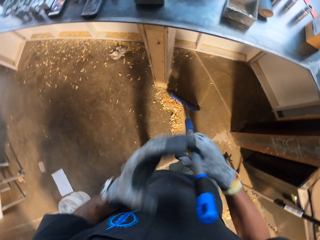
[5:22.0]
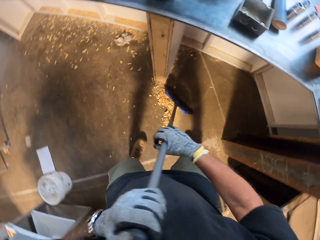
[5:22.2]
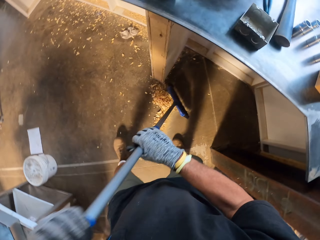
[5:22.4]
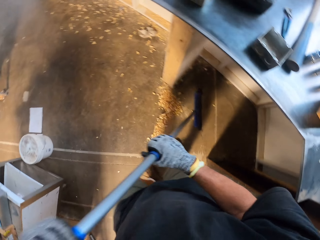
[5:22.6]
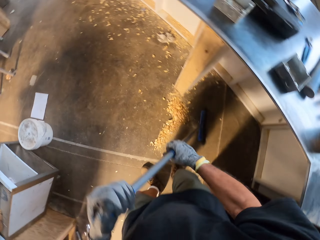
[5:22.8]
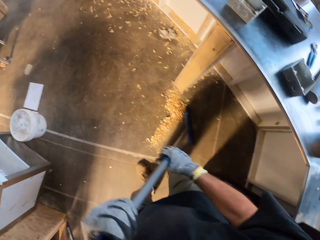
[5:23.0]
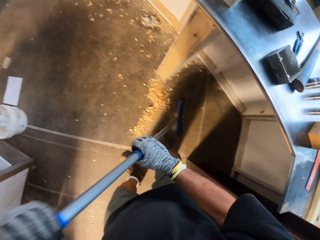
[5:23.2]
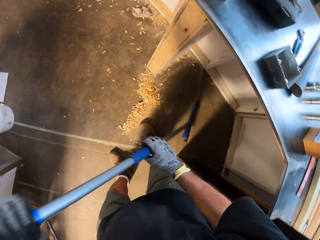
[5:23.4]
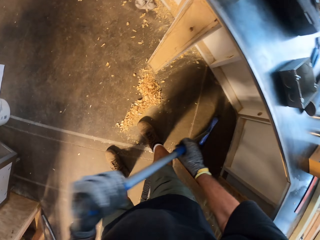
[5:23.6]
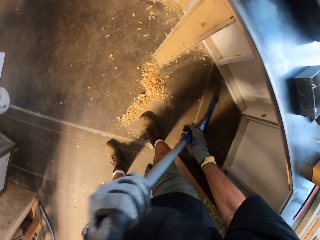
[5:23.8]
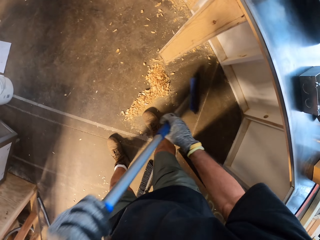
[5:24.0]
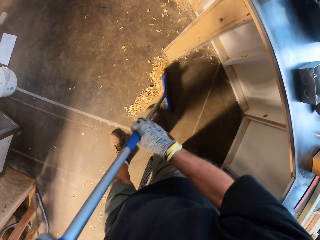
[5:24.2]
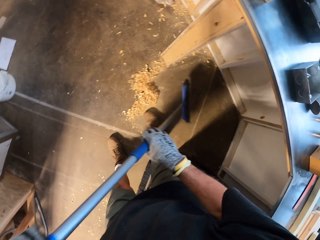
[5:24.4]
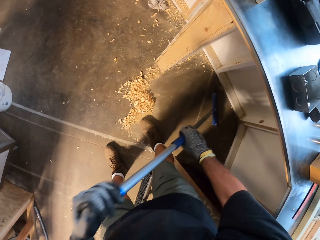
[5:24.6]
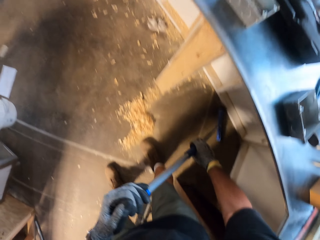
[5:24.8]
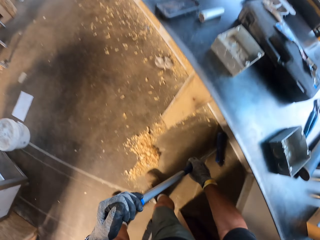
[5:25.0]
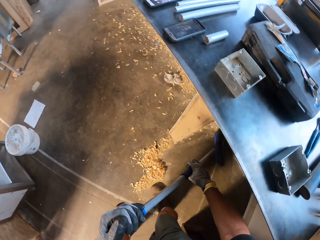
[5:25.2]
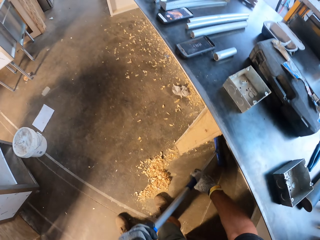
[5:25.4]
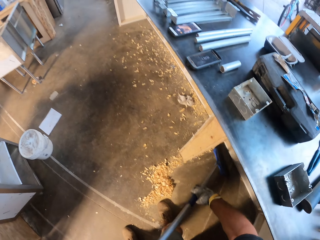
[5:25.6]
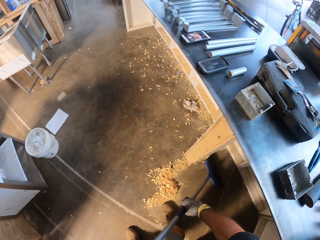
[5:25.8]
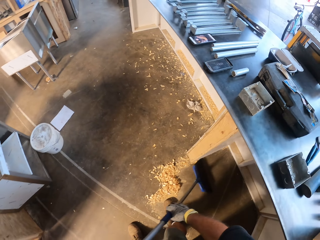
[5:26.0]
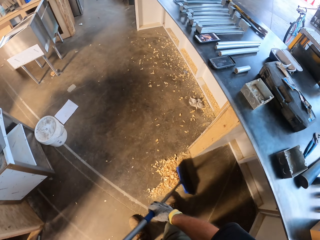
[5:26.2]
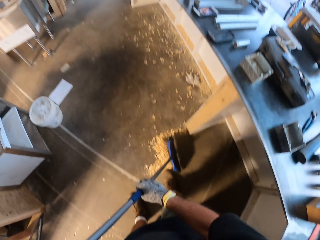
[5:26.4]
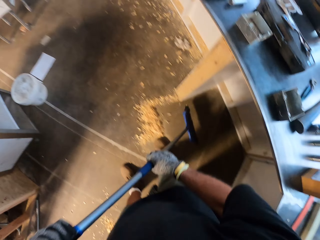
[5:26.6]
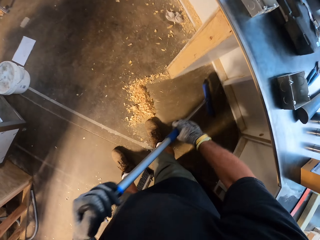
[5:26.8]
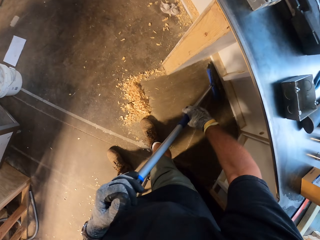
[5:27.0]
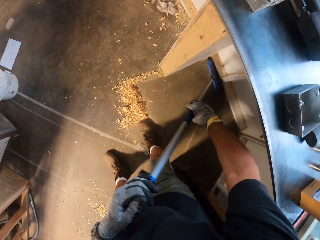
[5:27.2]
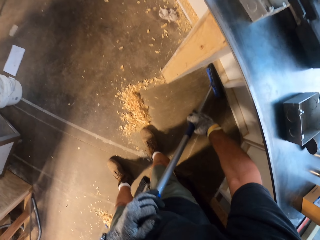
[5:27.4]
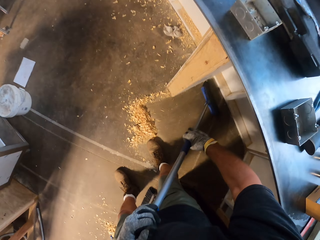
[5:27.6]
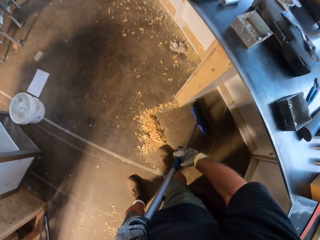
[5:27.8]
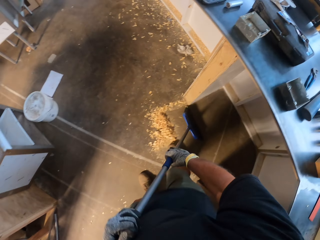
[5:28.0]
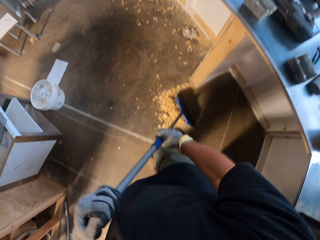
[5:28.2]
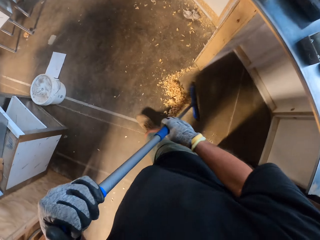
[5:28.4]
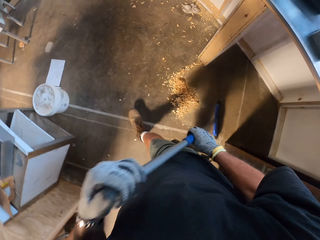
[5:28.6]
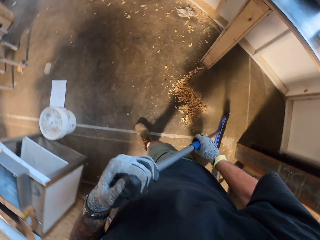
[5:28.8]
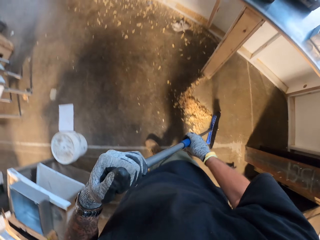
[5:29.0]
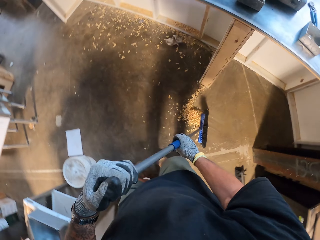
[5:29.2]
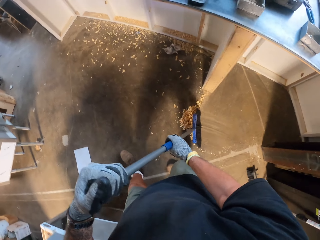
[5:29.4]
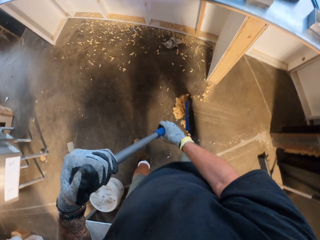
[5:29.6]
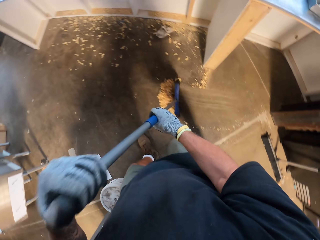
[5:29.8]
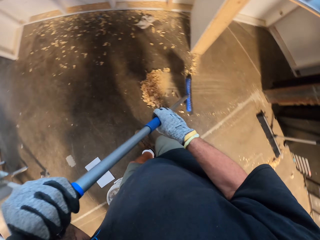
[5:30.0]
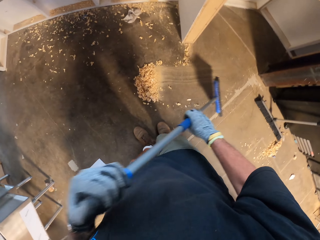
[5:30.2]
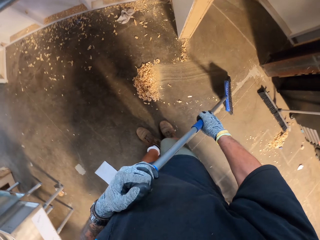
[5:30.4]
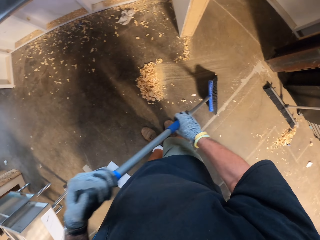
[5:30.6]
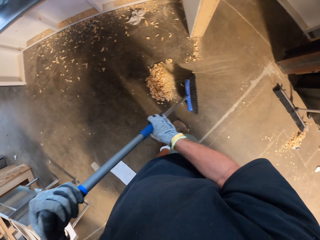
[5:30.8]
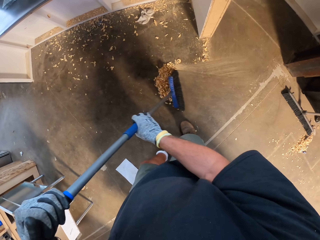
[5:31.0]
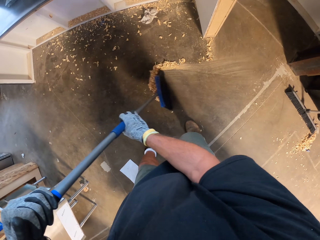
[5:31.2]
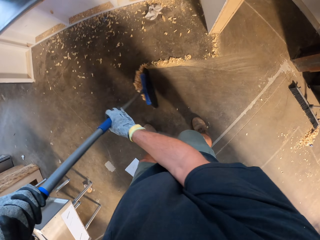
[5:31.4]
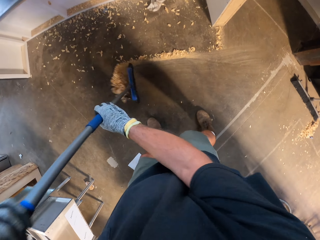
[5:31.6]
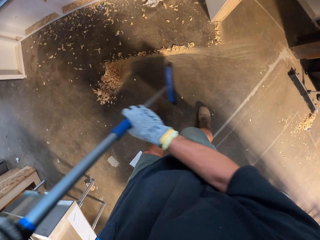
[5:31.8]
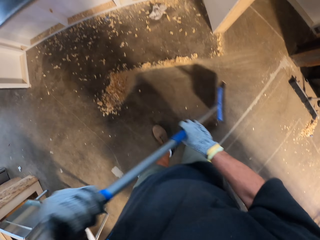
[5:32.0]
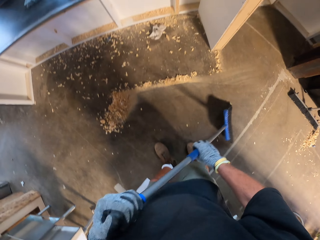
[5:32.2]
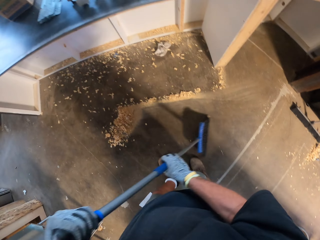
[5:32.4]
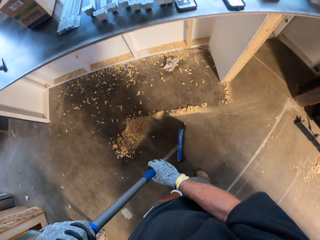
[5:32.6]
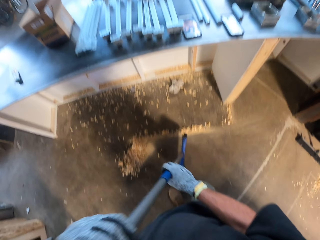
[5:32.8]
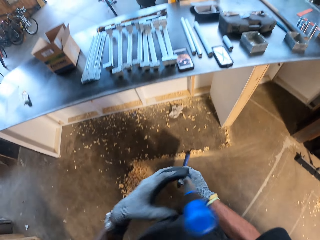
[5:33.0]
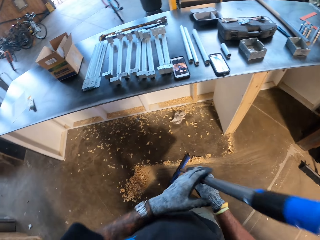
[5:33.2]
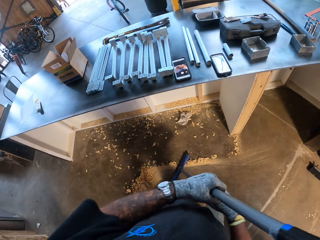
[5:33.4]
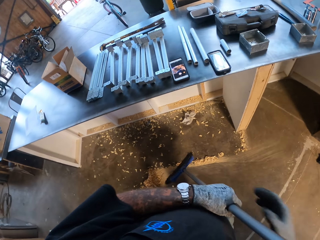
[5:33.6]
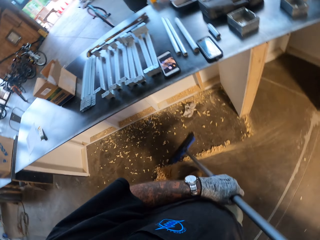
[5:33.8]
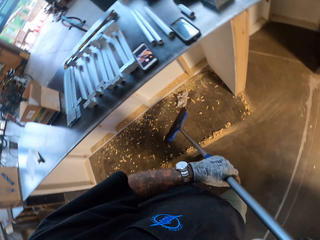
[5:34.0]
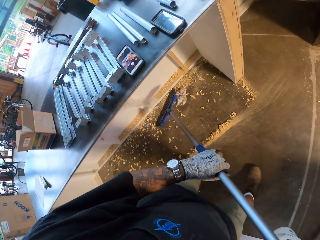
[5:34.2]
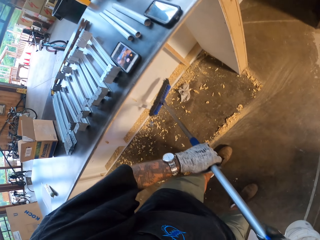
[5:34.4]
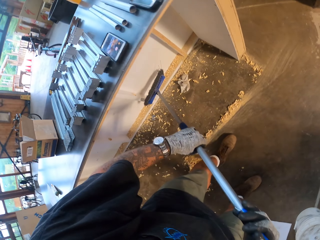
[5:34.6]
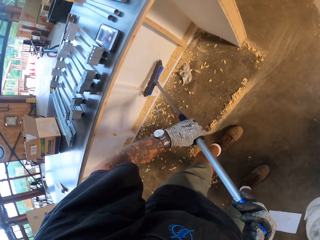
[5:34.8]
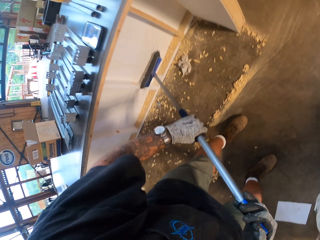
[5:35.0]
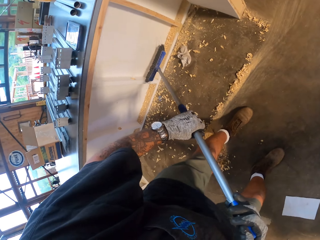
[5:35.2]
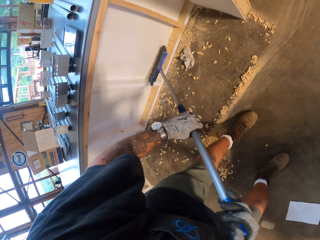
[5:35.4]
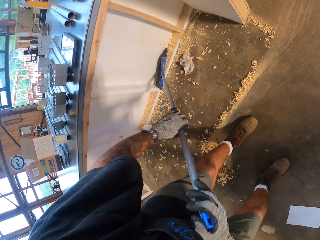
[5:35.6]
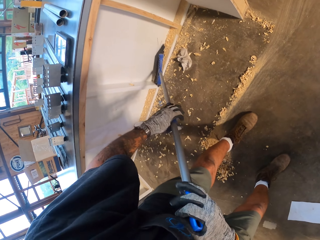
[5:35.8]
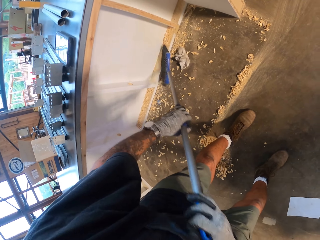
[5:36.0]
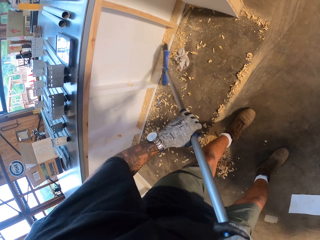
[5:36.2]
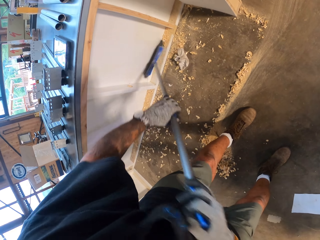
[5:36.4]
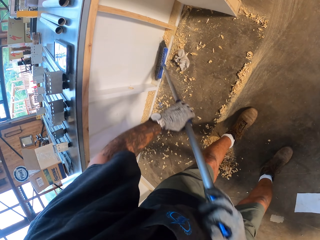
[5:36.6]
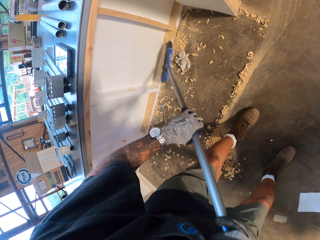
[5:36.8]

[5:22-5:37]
The camera wearer sweeps the floor with a broom repeatedly.

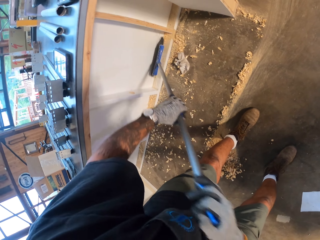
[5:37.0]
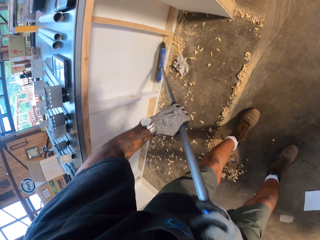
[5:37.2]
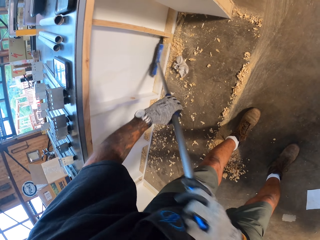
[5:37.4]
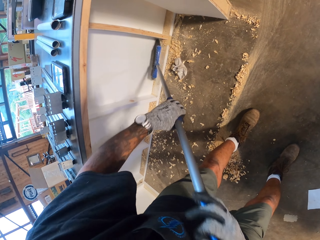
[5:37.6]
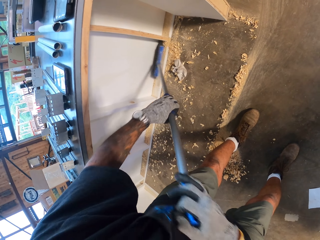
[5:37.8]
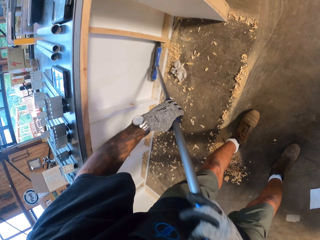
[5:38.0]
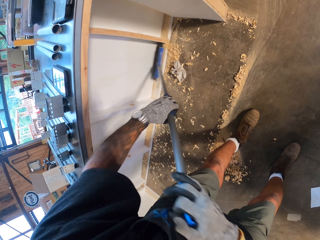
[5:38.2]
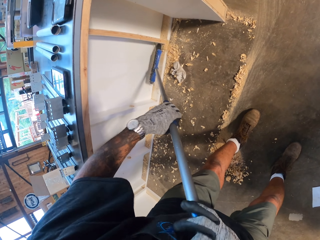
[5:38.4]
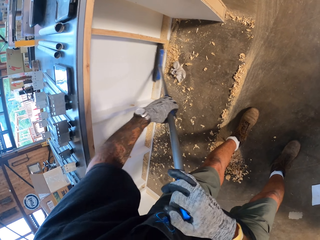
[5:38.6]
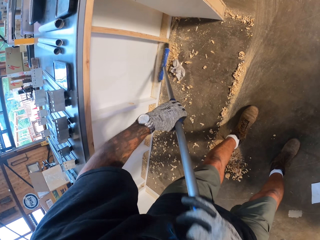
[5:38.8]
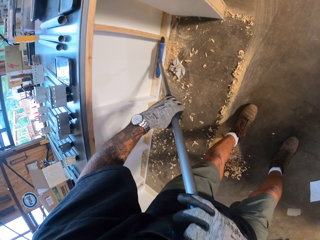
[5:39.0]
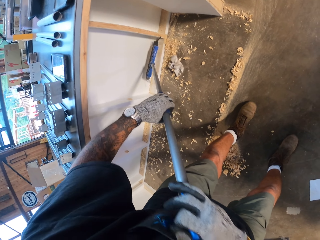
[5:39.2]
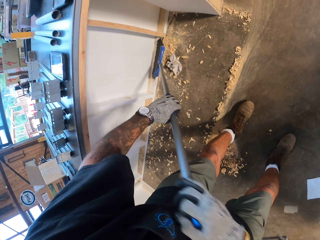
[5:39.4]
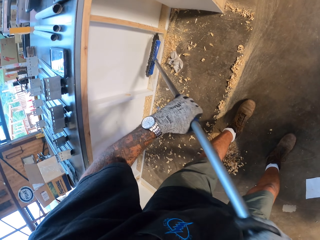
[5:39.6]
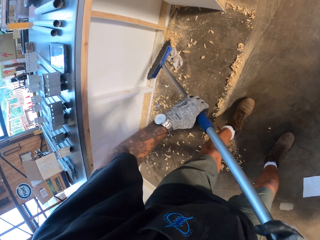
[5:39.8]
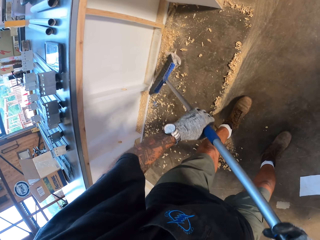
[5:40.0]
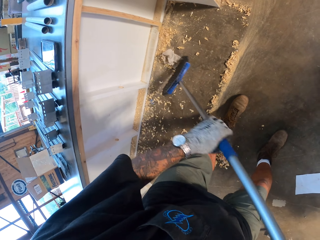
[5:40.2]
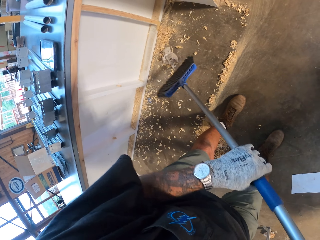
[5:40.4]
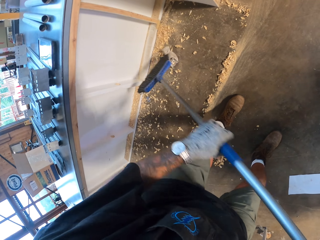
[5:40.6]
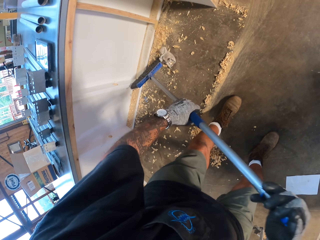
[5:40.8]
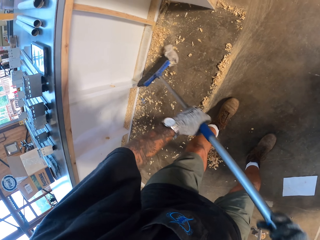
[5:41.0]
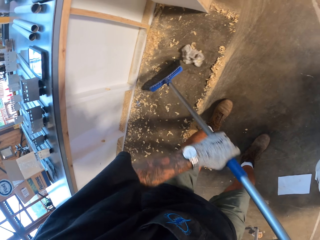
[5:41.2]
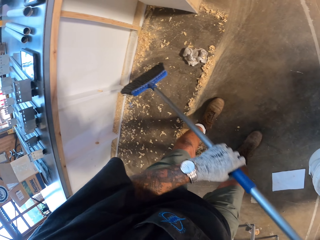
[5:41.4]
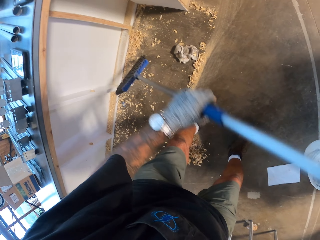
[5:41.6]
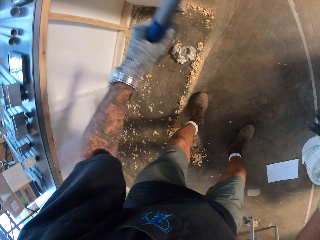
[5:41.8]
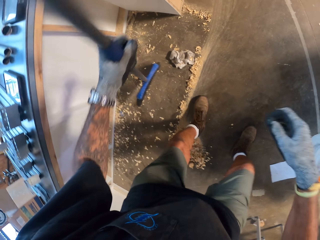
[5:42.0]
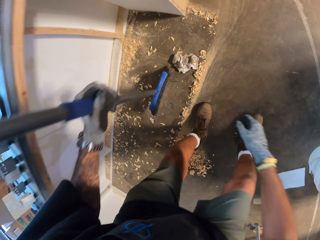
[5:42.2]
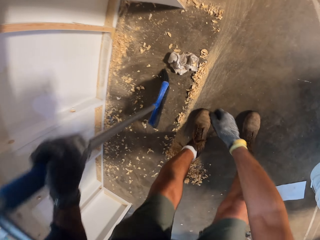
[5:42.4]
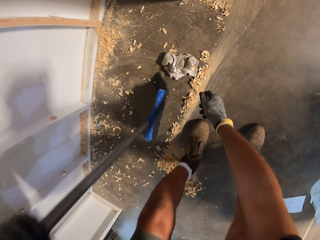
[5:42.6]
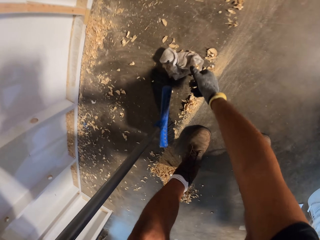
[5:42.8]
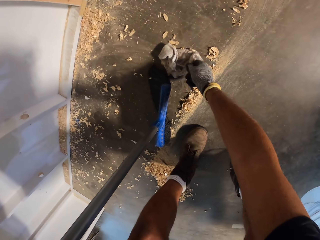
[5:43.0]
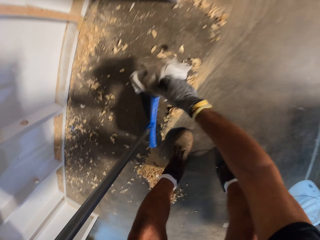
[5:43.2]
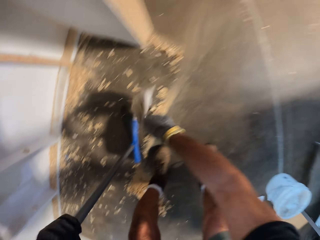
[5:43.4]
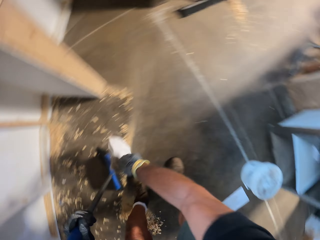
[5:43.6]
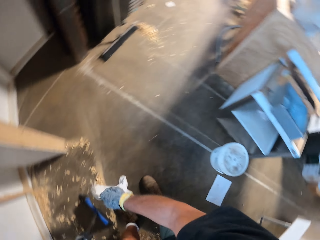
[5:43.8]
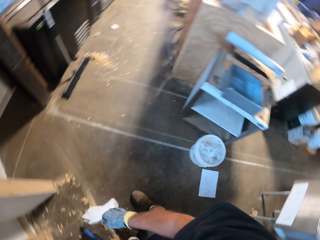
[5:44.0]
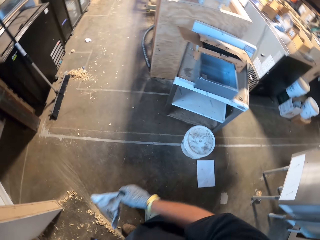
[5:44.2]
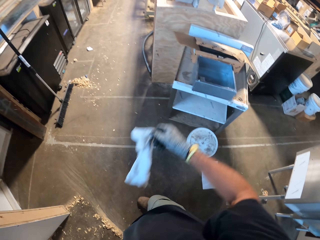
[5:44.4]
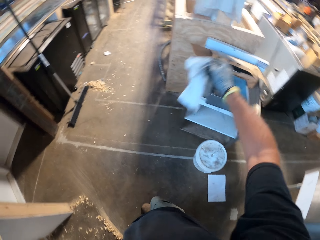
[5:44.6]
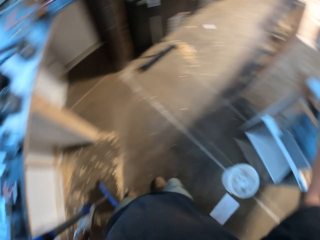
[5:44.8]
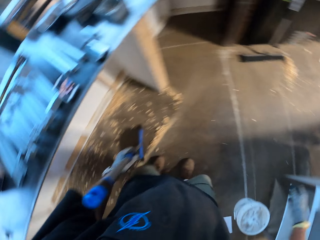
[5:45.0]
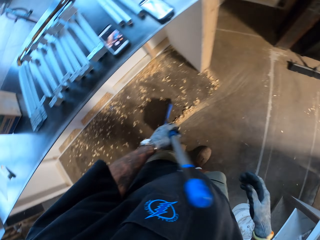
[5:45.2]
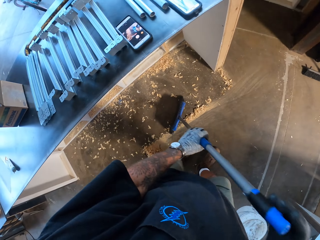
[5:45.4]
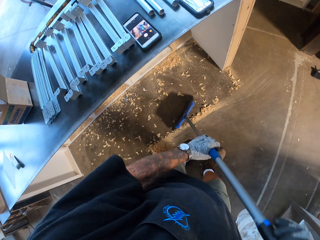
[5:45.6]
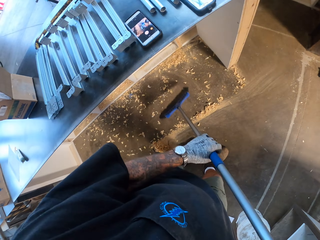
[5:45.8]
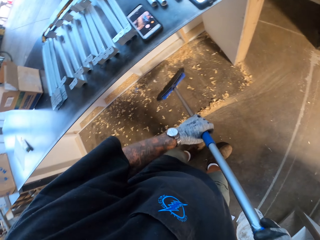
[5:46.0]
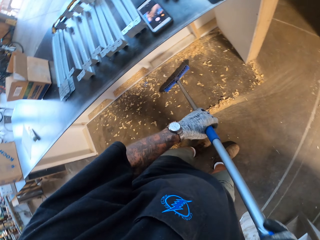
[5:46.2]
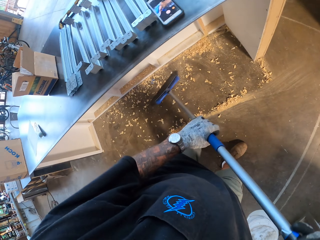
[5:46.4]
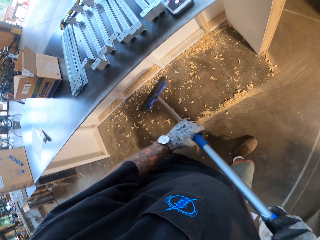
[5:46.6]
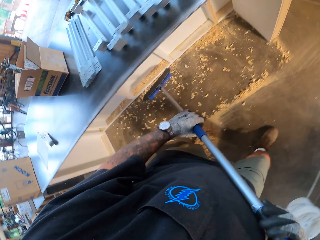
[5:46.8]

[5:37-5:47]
The camera wearer sweeps the floor with a broom. They pick up the piece of cloth. They throw the piece of cloth on the table.
